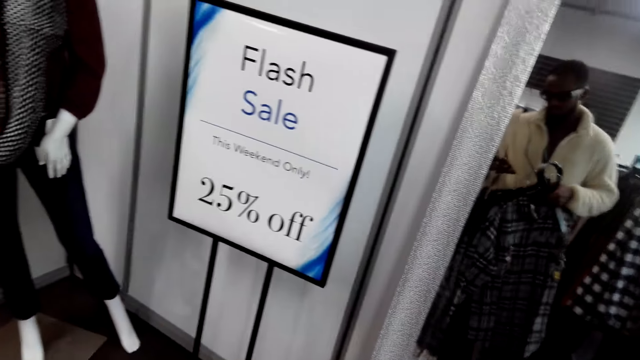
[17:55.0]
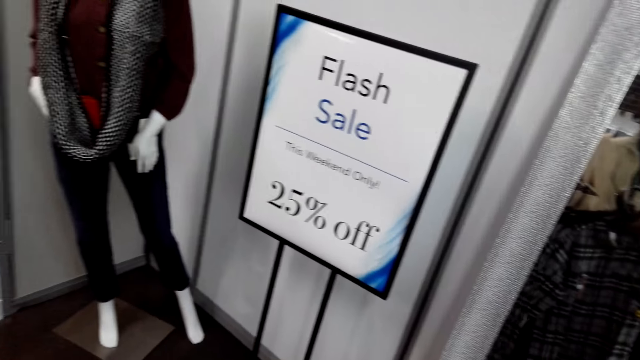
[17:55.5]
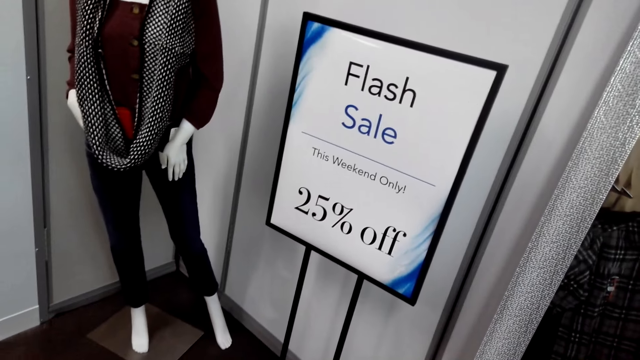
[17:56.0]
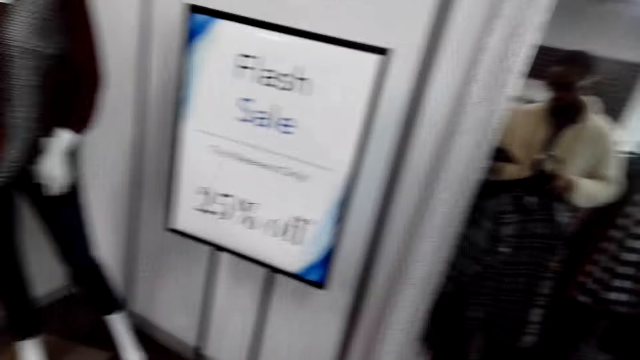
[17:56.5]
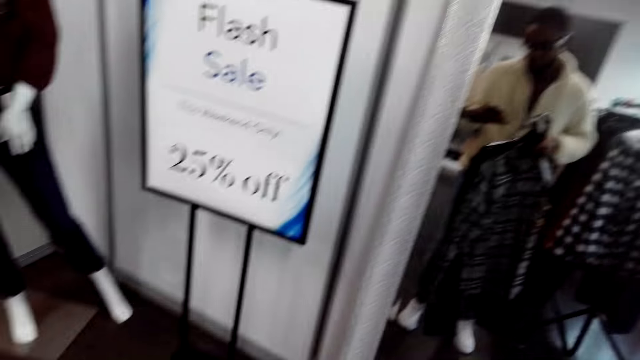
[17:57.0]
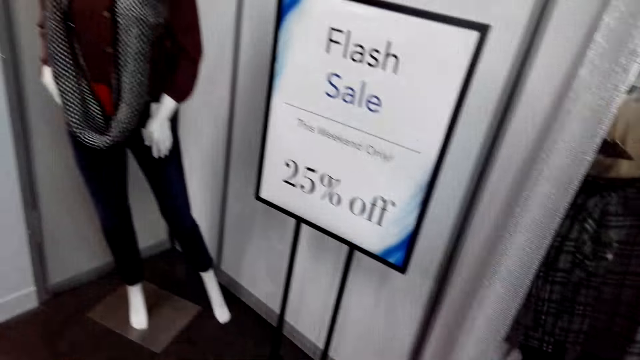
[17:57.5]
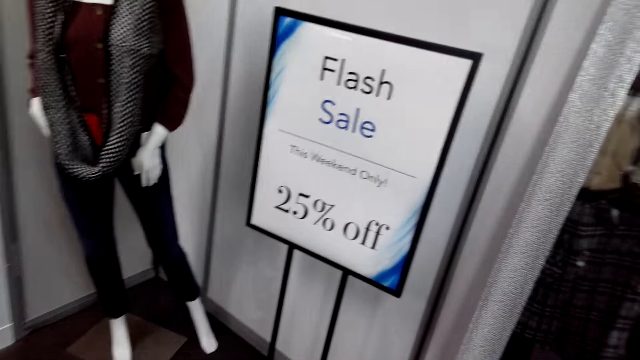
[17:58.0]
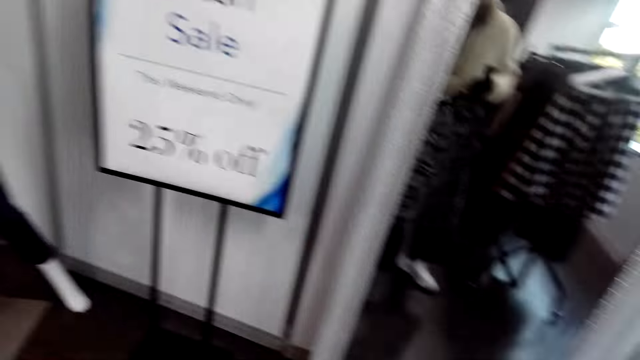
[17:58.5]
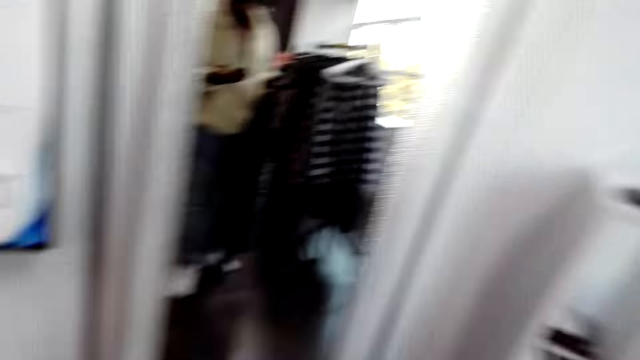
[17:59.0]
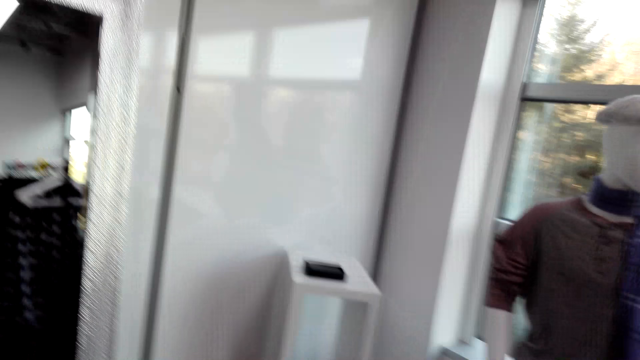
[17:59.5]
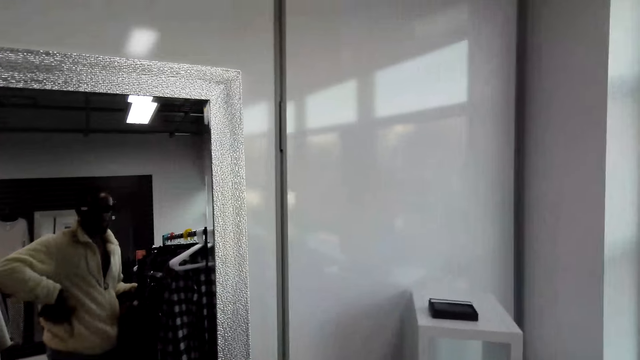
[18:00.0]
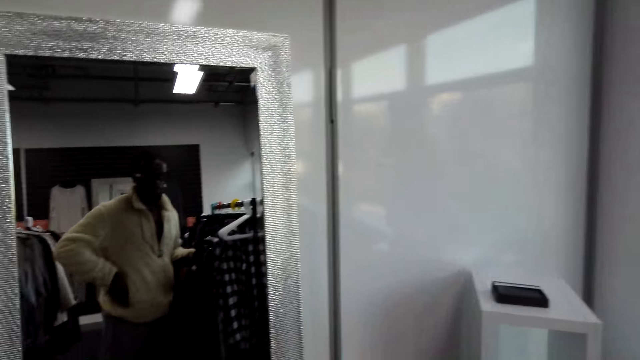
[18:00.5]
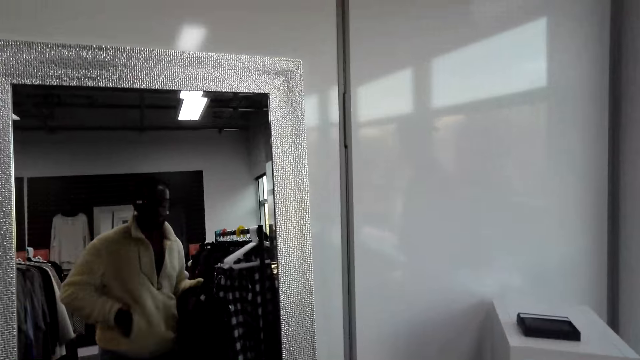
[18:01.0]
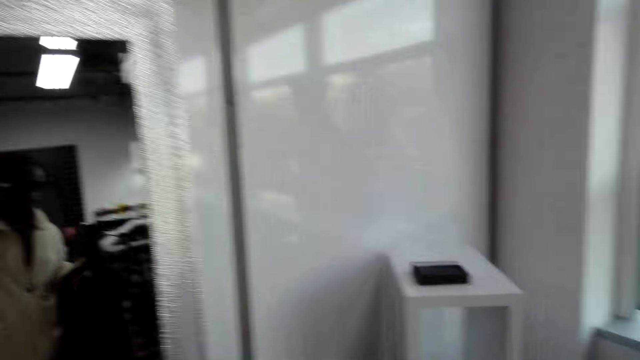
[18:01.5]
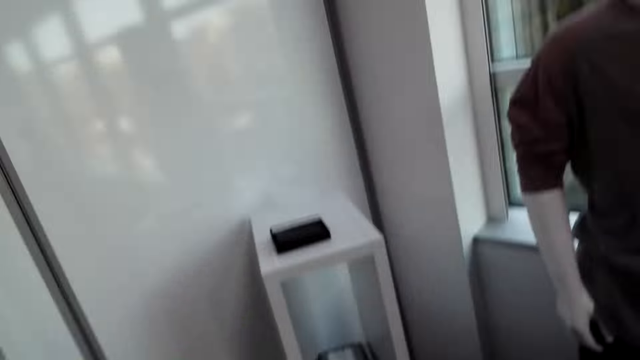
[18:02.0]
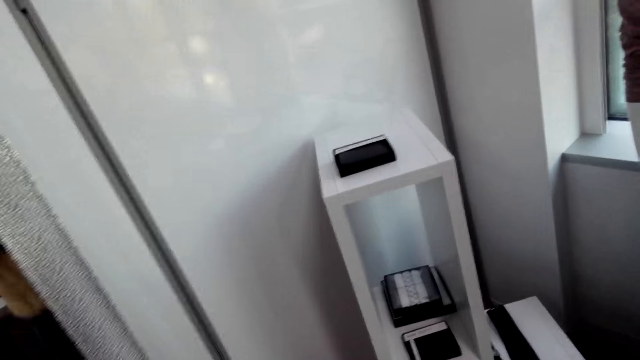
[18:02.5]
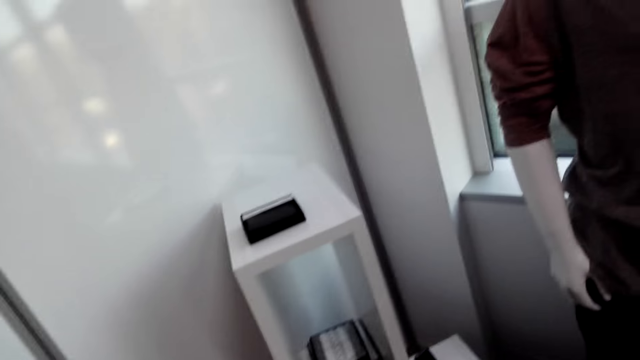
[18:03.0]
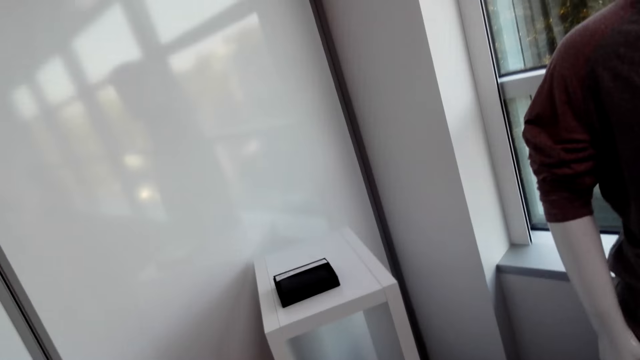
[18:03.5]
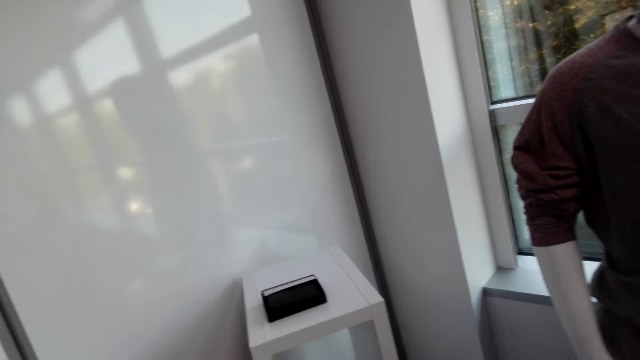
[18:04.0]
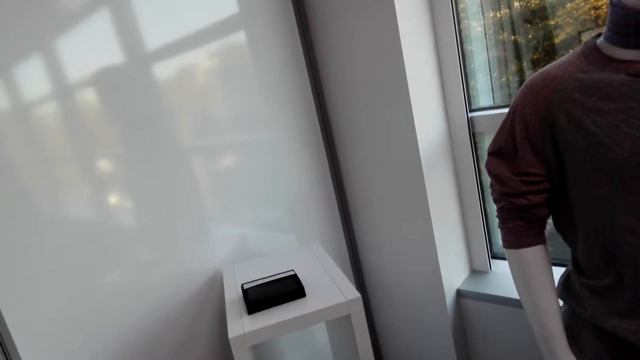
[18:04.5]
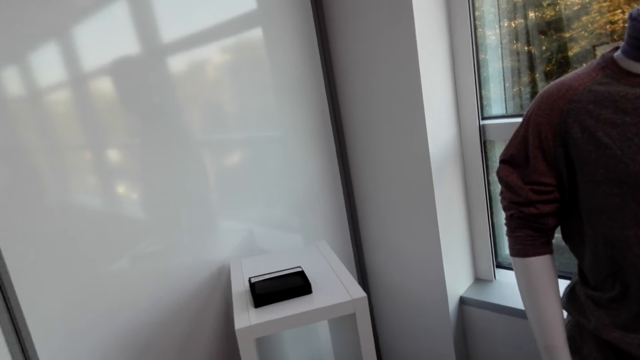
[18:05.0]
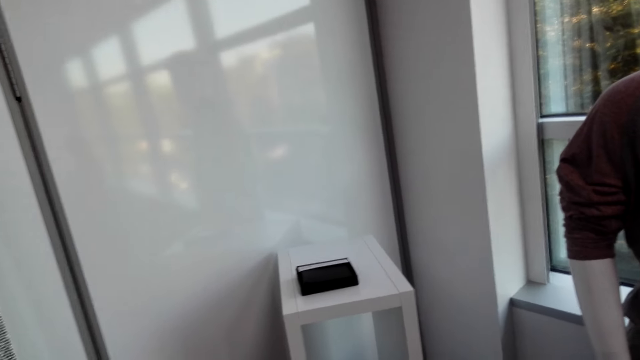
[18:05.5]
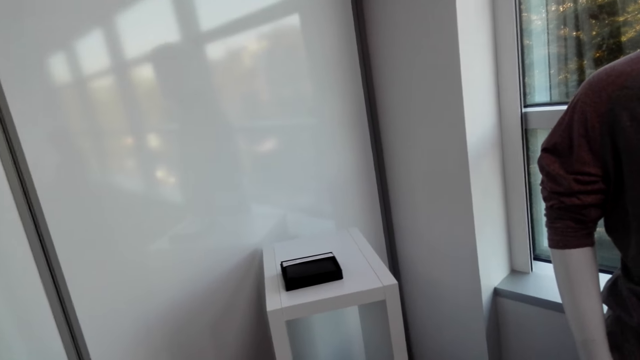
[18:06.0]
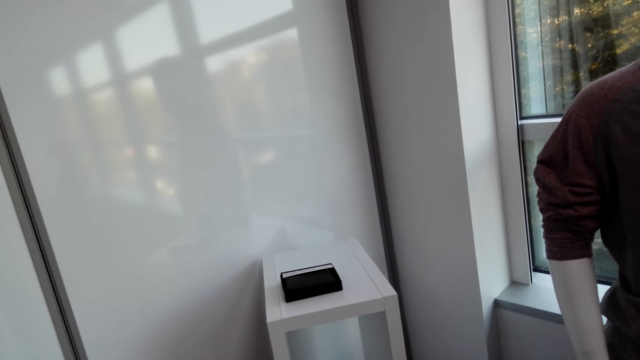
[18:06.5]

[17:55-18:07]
The camera wearer inserts the phone in the pocket. They look around the clothing store.

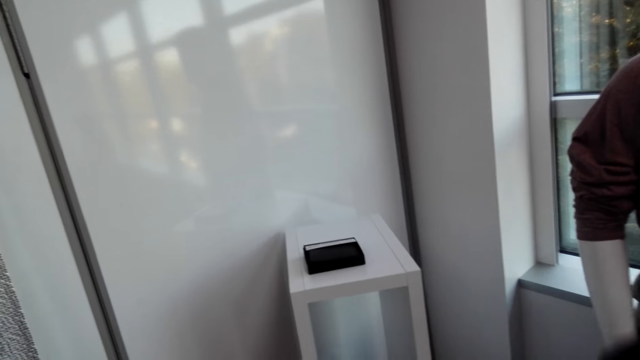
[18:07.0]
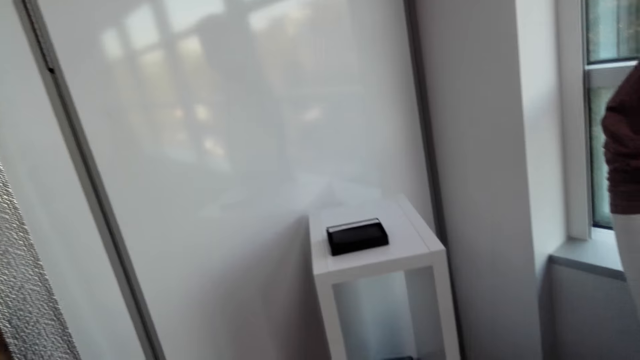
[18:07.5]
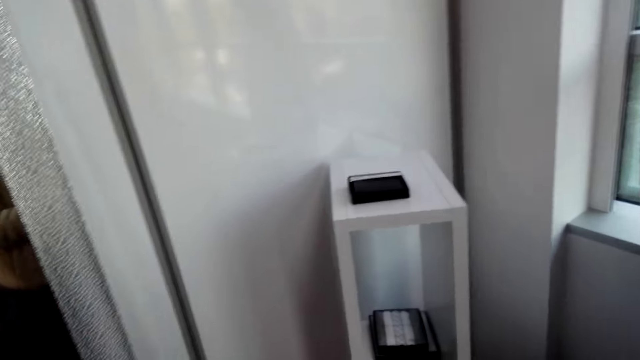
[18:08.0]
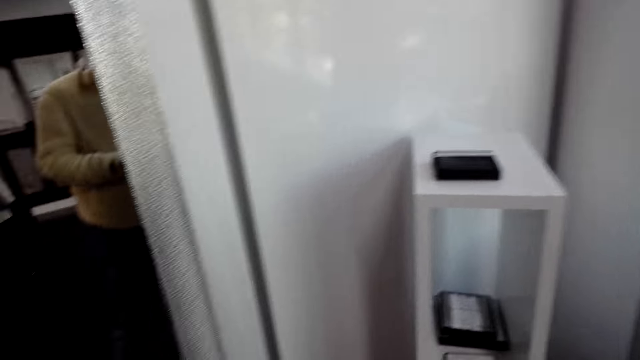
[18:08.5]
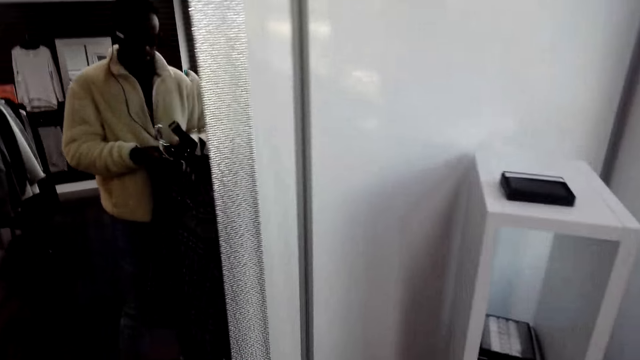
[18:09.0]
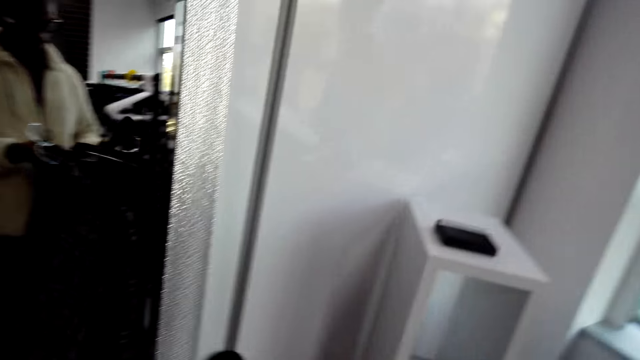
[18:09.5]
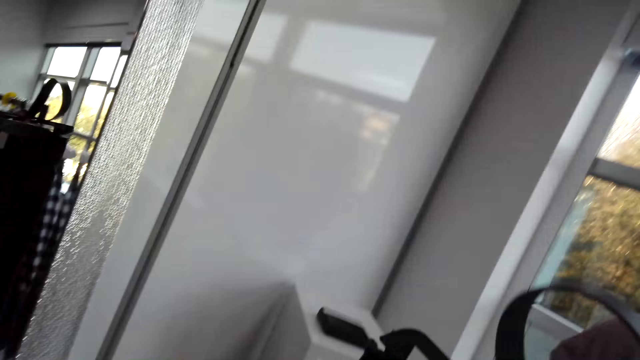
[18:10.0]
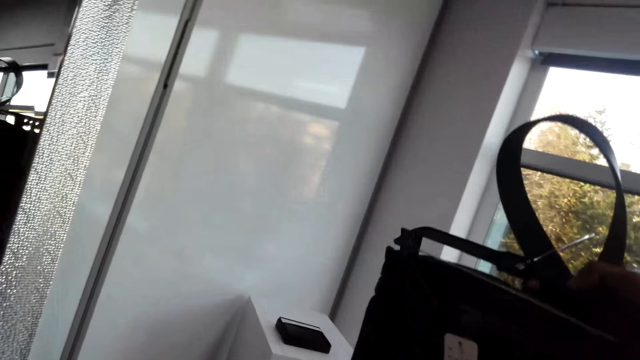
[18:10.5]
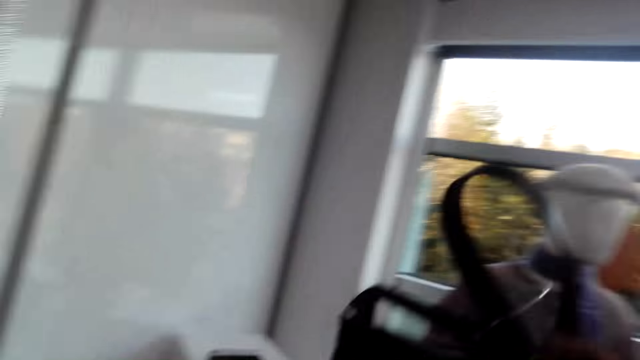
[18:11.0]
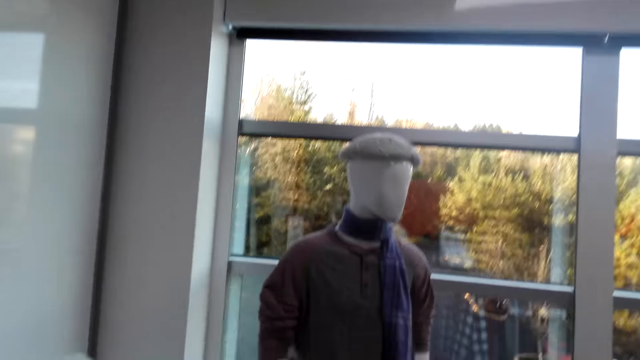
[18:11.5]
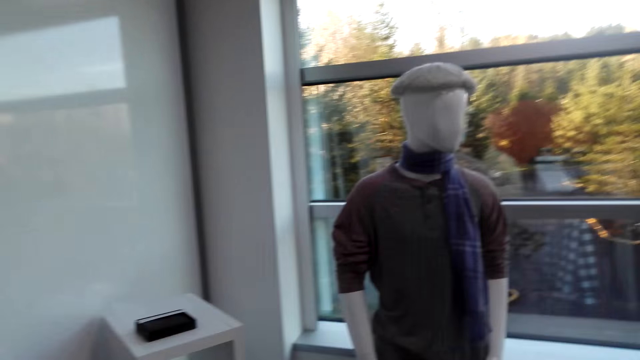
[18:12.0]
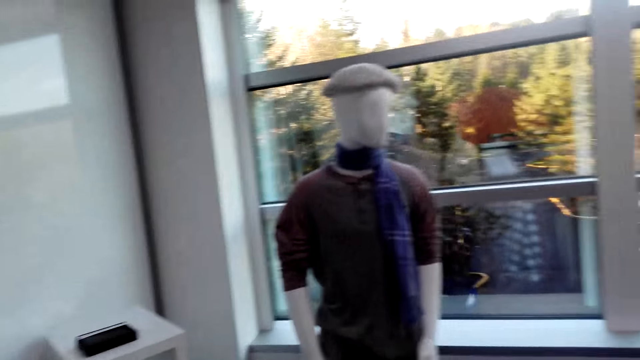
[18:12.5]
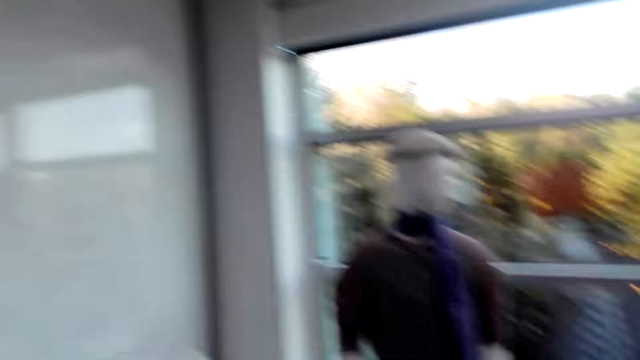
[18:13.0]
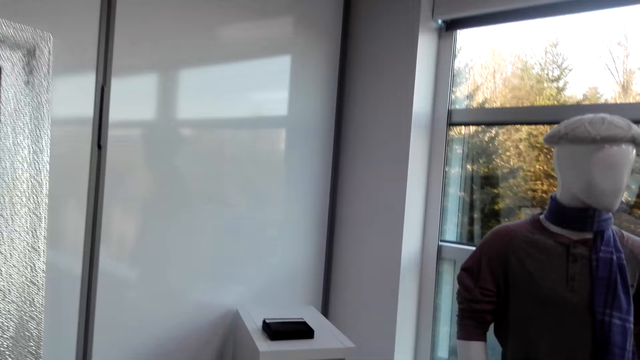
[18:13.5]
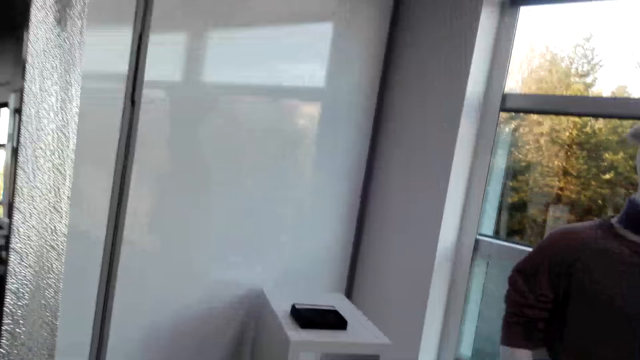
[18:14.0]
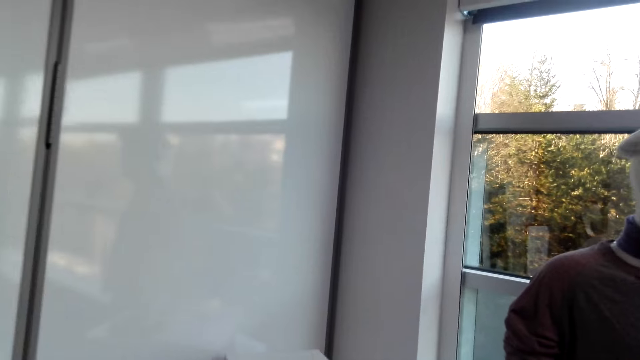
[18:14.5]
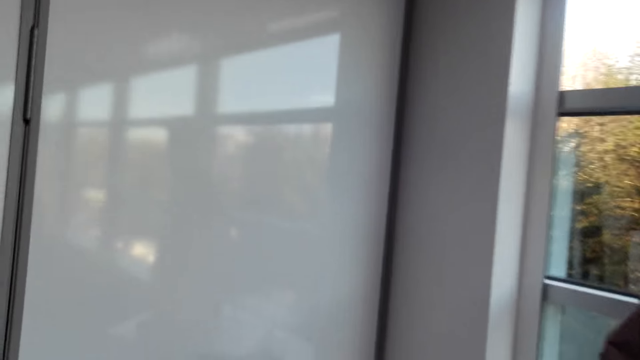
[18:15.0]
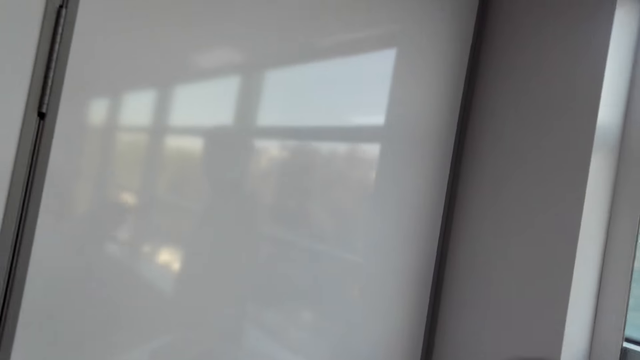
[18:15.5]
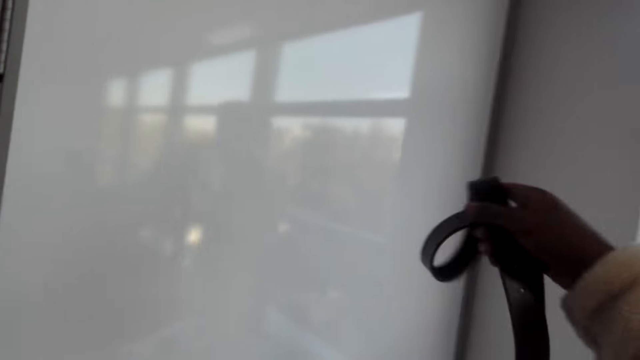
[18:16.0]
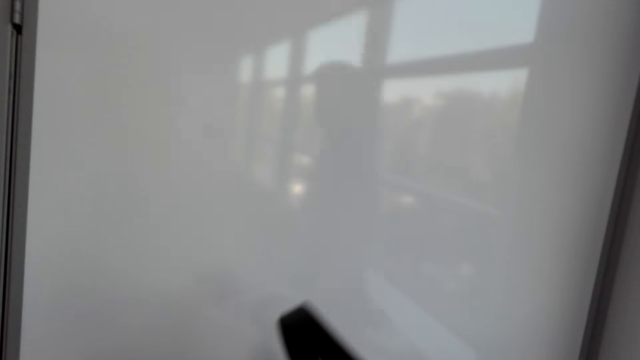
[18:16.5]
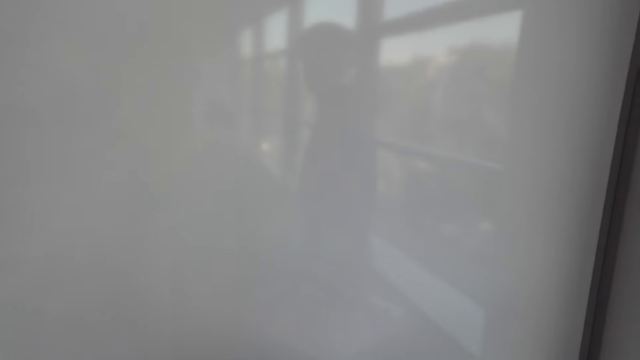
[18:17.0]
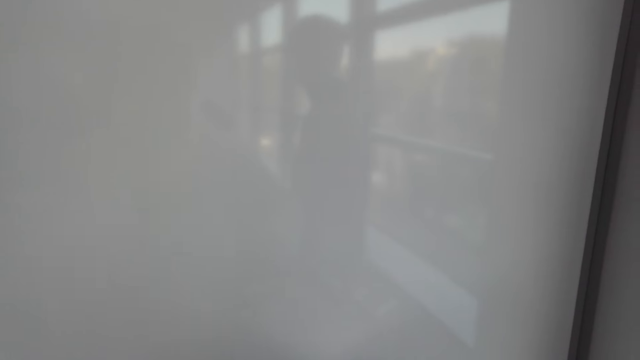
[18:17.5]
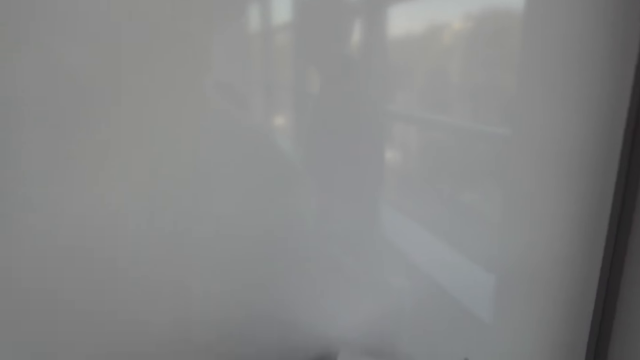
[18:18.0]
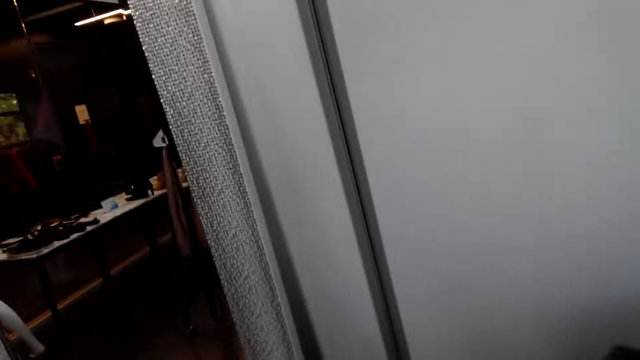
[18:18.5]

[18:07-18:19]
The camera wearer lifts the clothes. They look at the mannequin and step toward the rack. They drop a belt. They look around.
